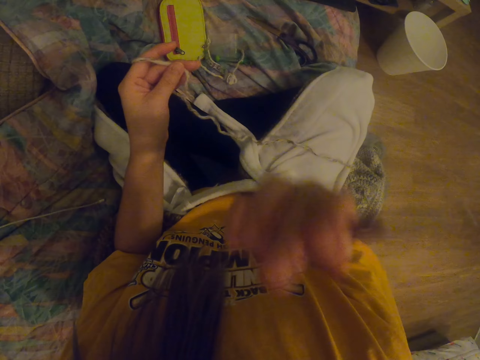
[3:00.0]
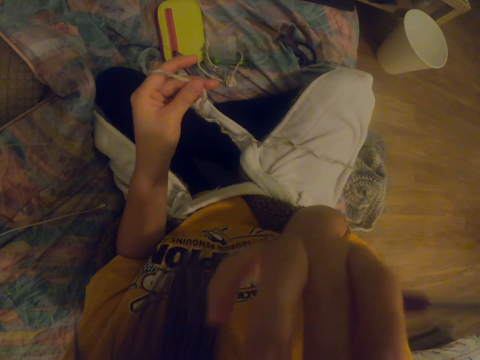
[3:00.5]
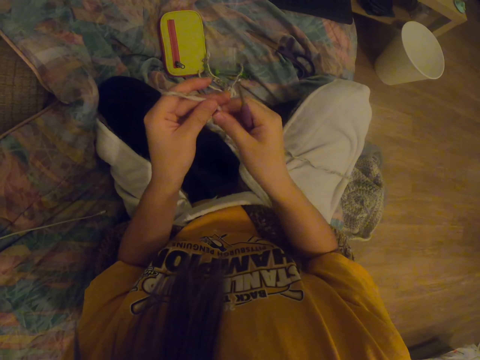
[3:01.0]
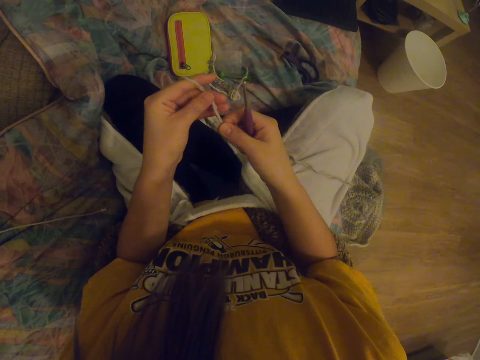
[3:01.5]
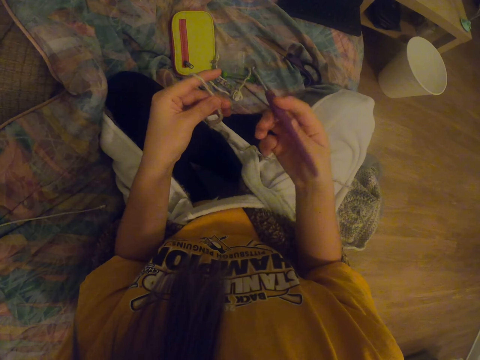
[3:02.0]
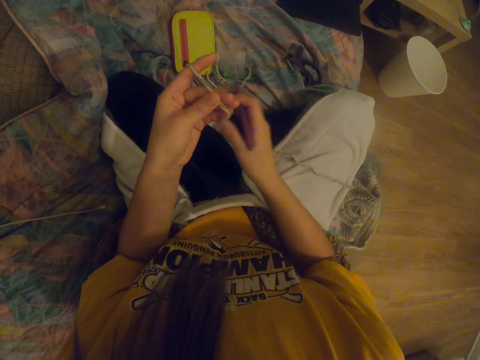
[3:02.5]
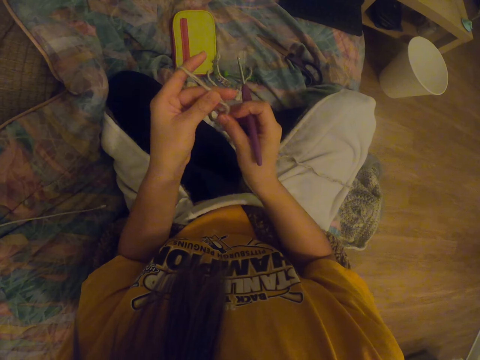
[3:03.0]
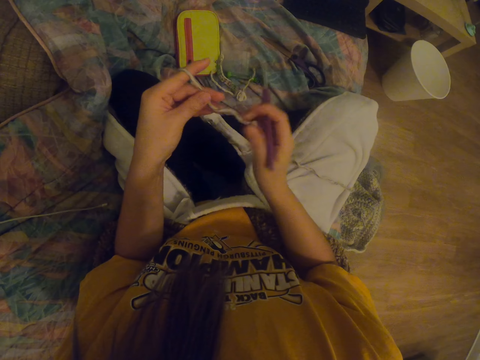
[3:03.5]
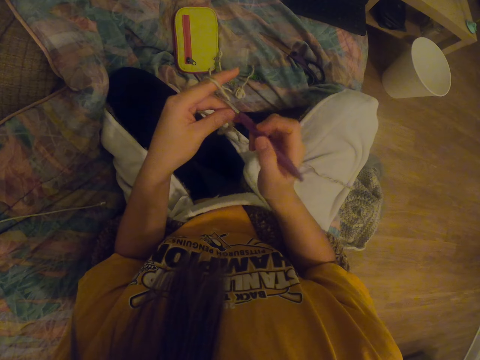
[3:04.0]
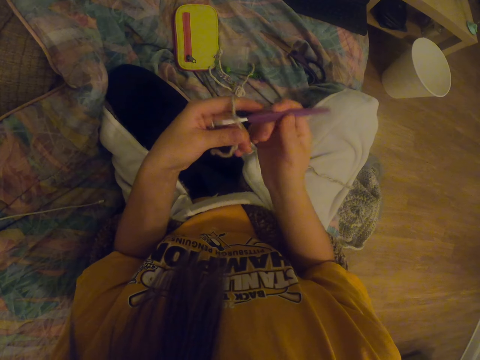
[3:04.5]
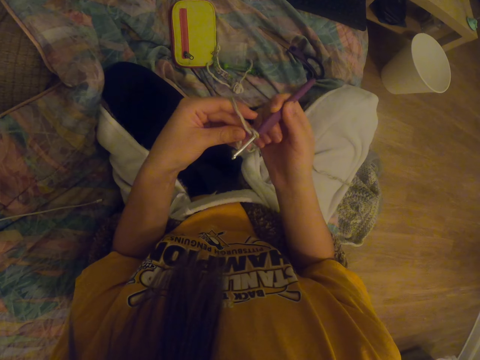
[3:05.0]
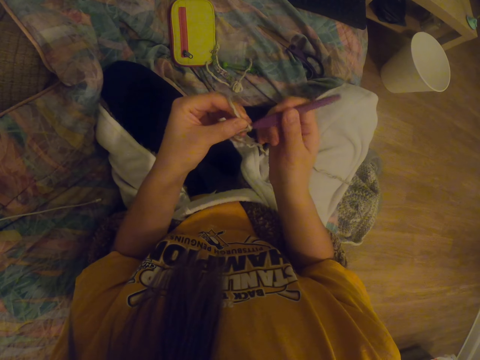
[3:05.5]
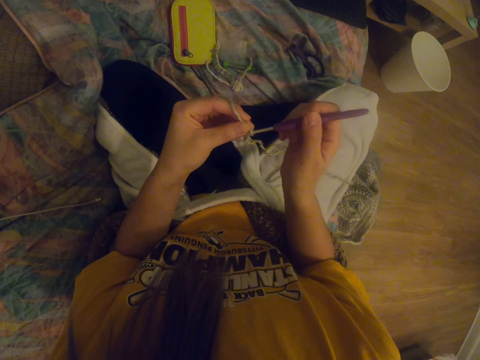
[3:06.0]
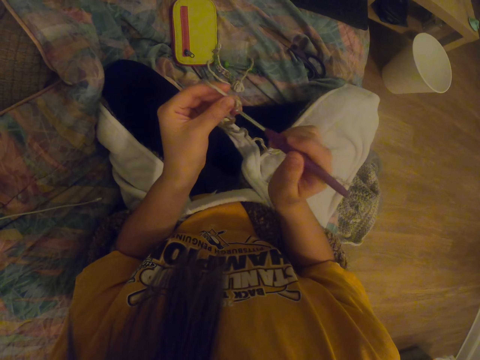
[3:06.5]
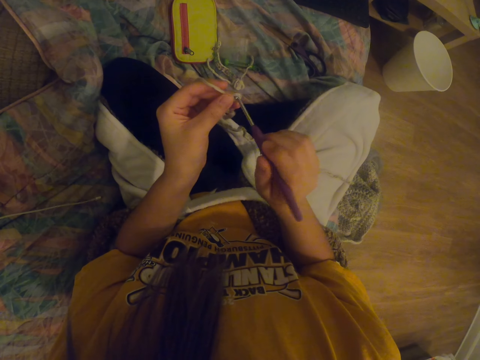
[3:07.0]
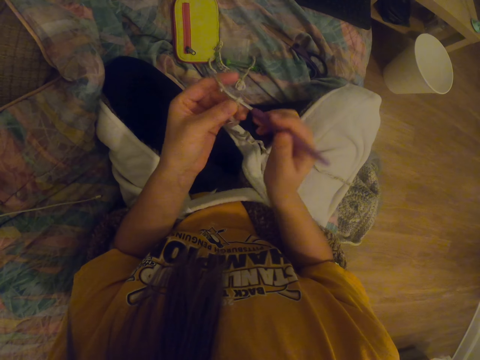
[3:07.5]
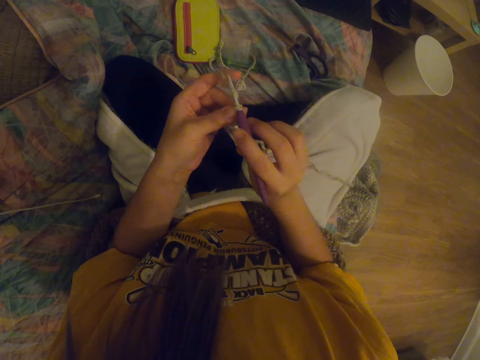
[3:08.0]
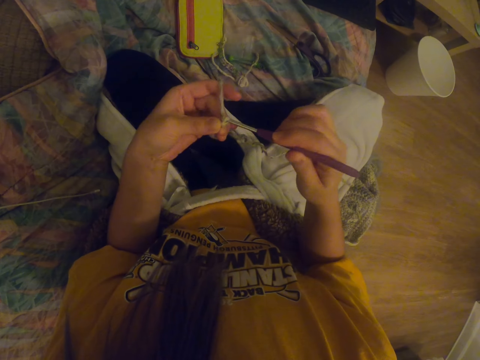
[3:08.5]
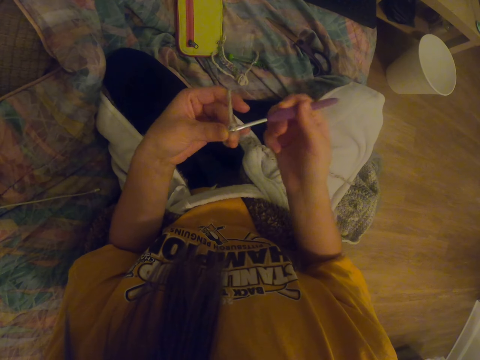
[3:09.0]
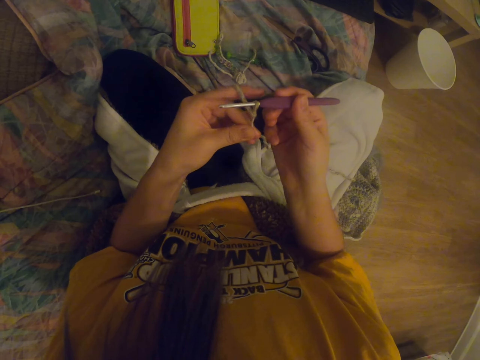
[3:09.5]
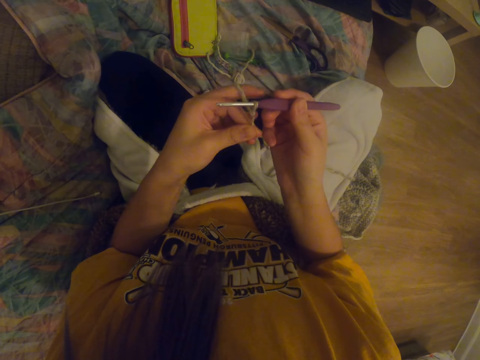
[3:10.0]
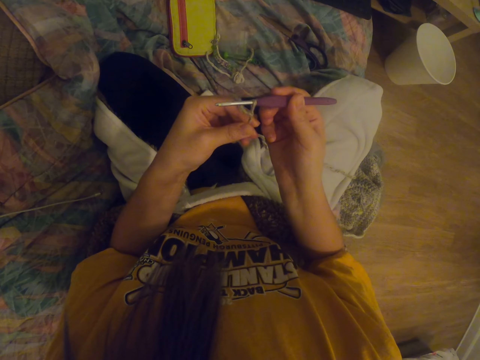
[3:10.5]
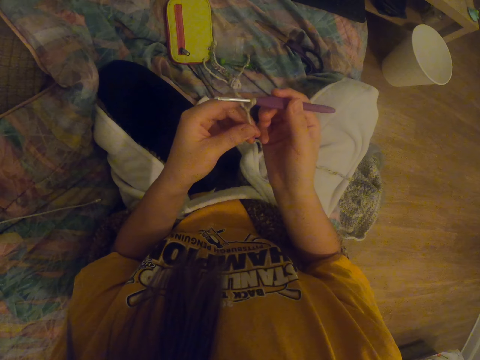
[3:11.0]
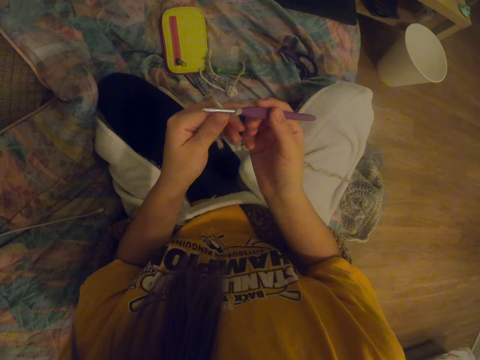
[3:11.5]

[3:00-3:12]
The camera wearer licks fingers. They adjust the camera. They stretch the thread in hands. They knit the thread with a crochet needle.

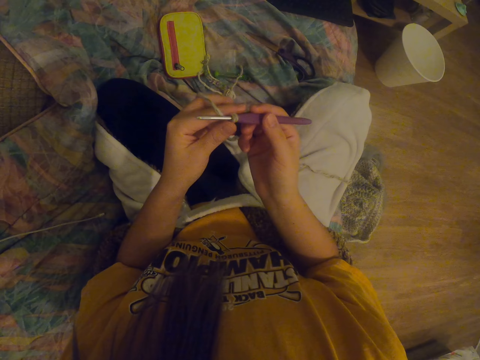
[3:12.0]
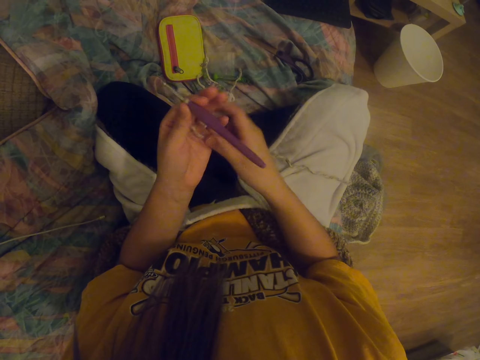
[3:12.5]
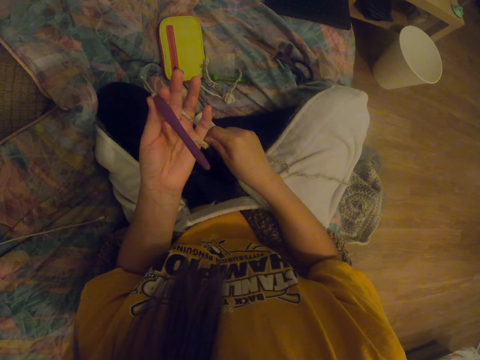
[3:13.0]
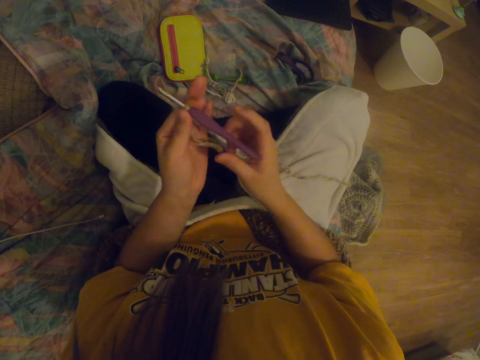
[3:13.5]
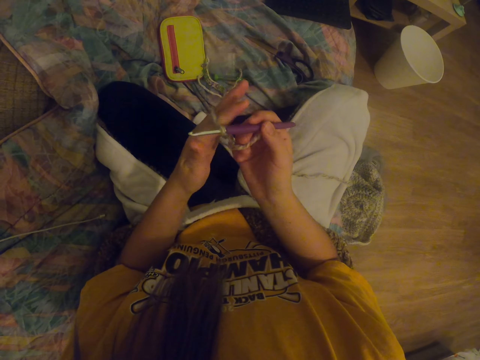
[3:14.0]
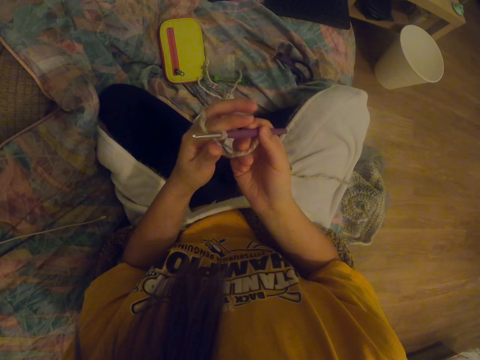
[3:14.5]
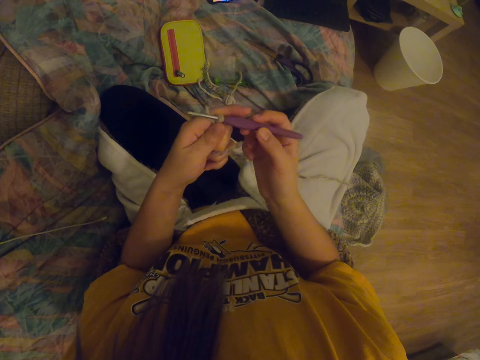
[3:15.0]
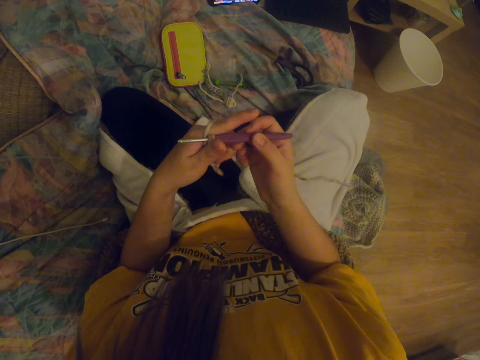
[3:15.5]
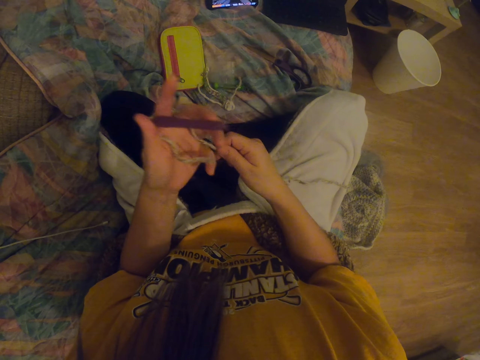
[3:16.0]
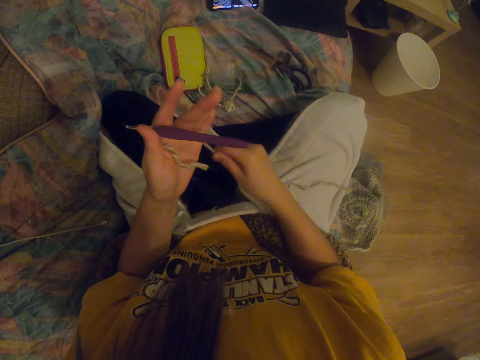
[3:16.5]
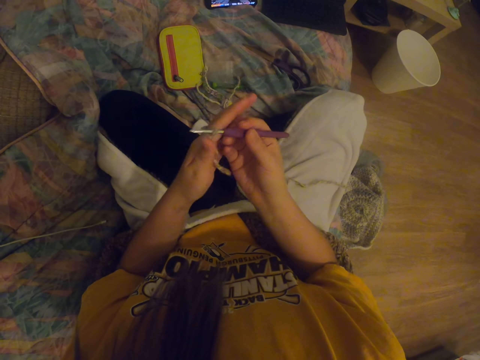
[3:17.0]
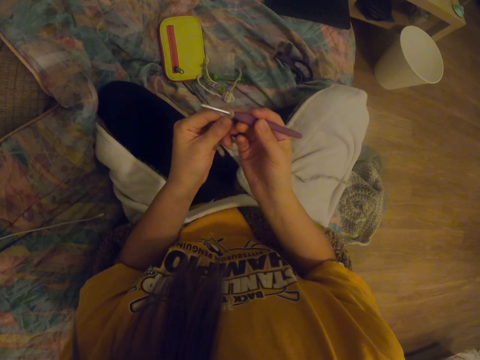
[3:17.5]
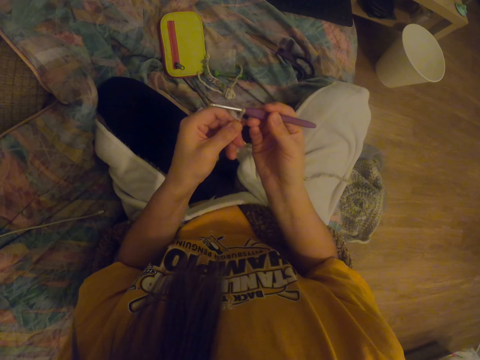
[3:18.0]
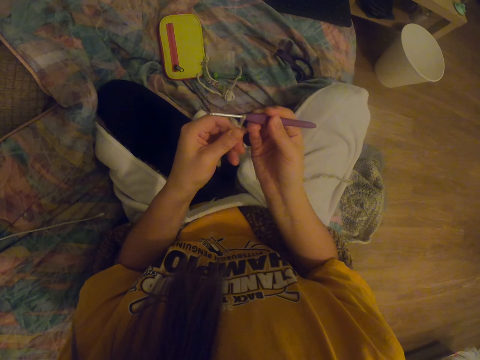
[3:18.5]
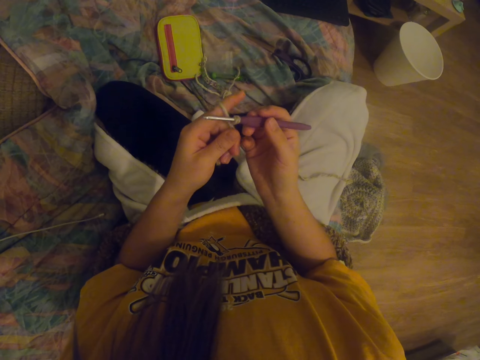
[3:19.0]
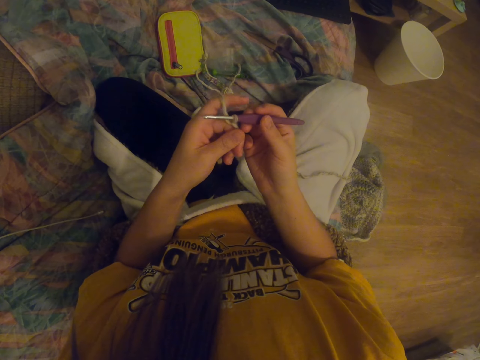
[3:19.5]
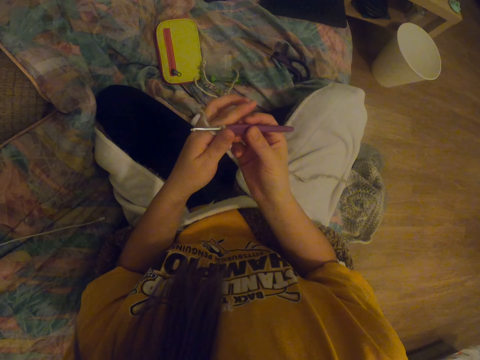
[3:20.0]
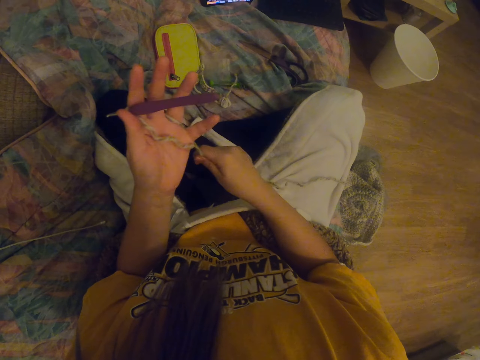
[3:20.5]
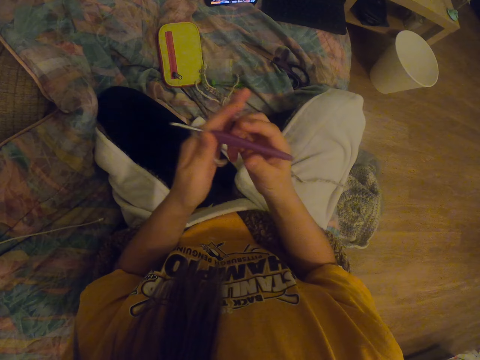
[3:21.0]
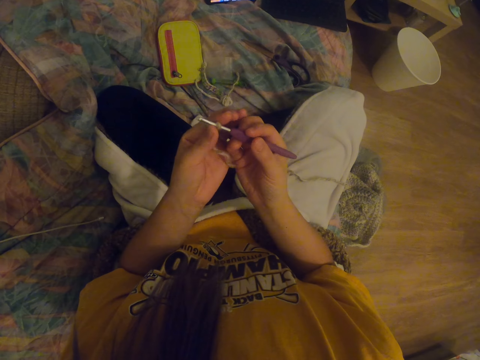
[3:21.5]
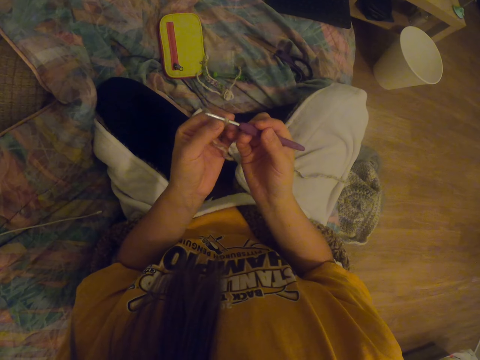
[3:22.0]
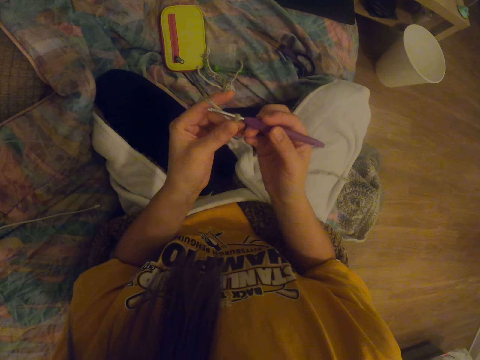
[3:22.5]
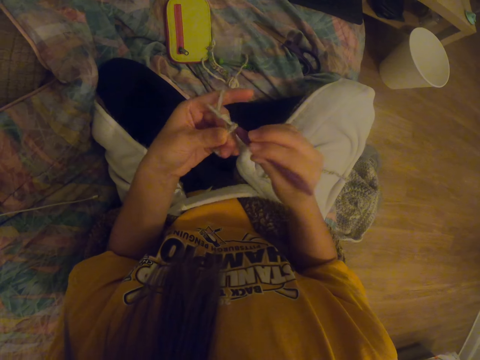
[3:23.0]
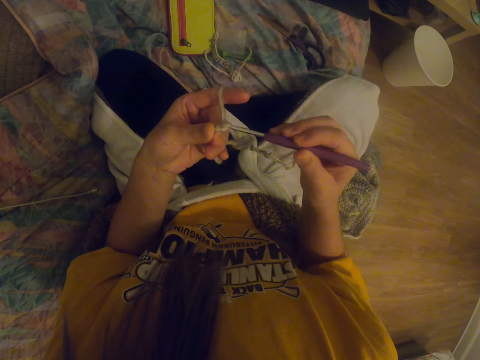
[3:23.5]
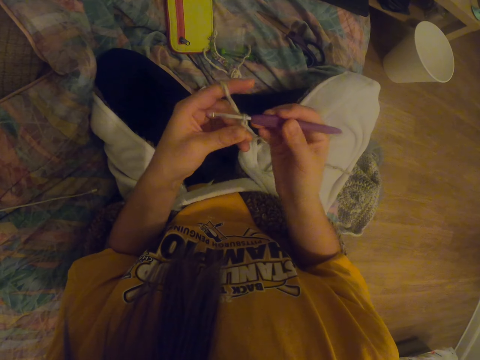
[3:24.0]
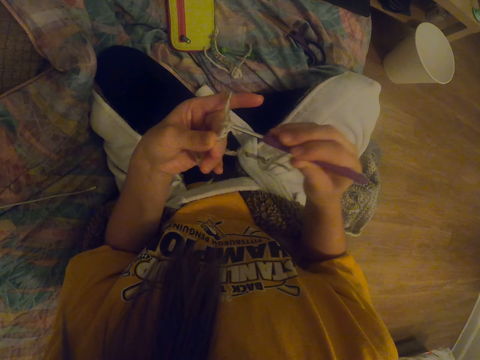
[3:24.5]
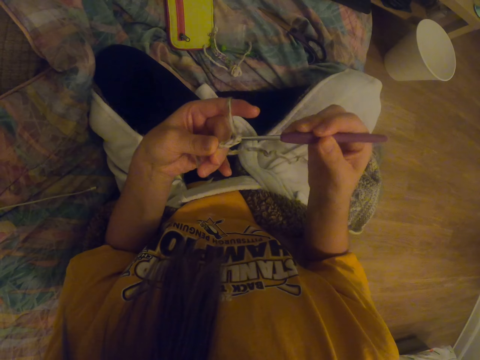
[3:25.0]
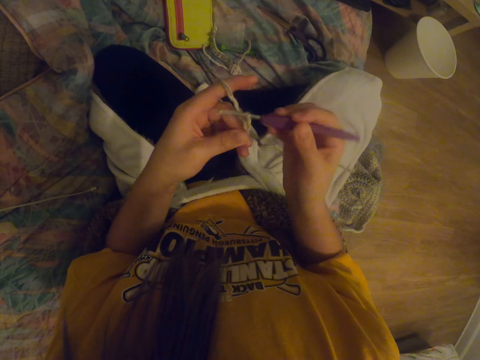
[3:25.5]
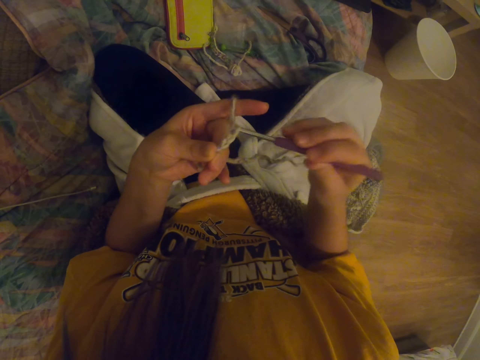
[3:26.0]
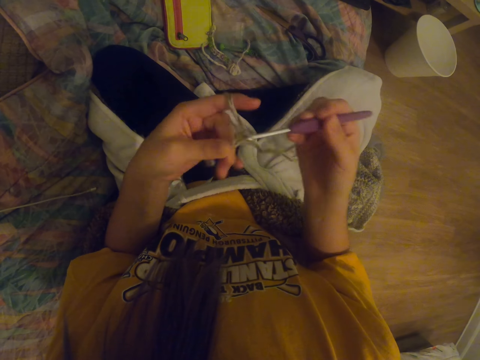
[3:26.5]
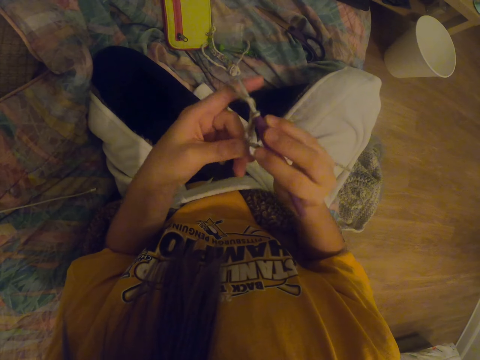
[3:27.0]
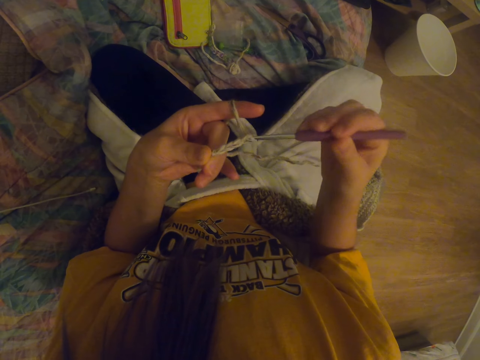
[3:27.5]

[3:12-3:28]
The camera wearer stretches the thread. They knit the thread with a crochet needle. They stretch the thread. They knit the thread with the crochet needle. They stare at the thread. They stretch the thread. They knit the thread with the crochet needle.
